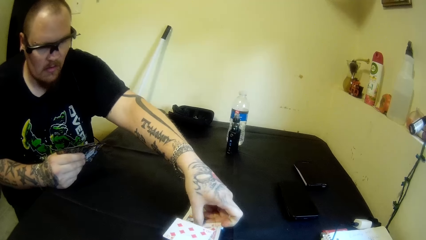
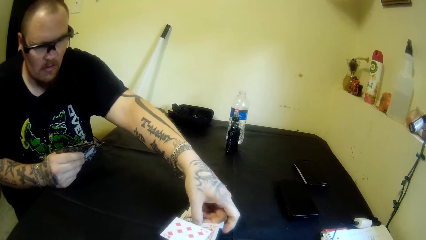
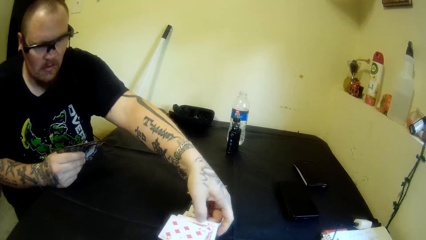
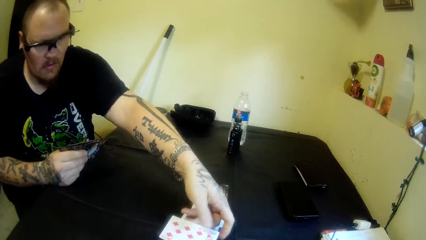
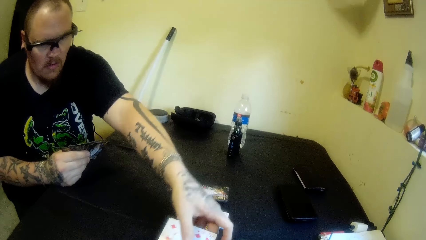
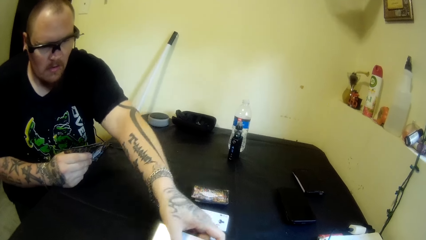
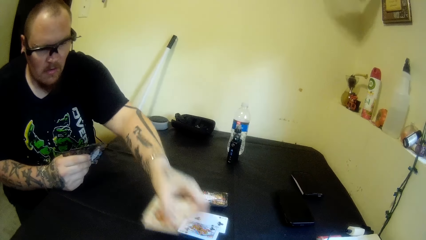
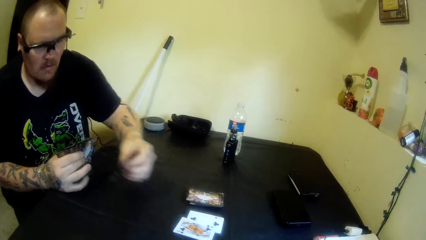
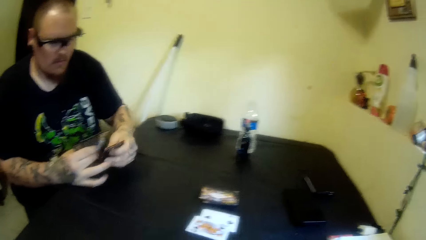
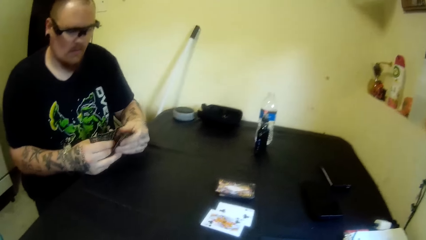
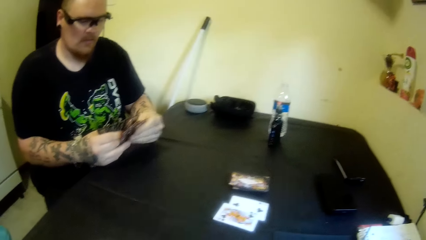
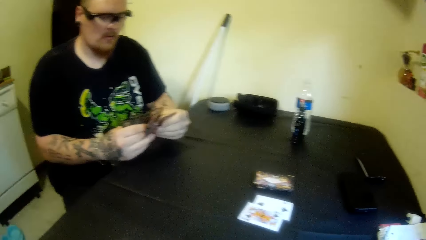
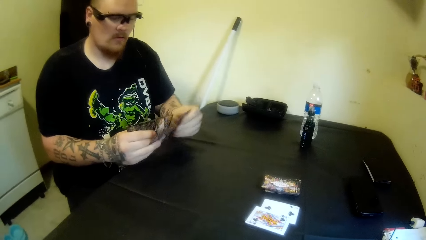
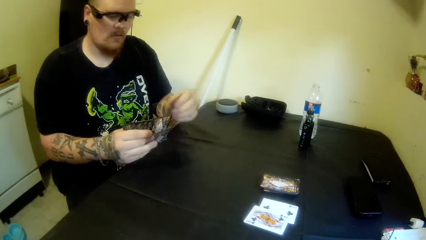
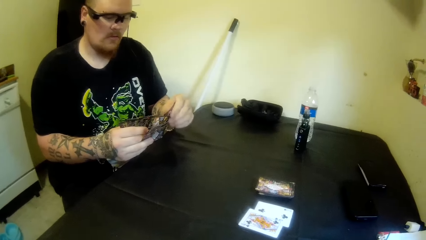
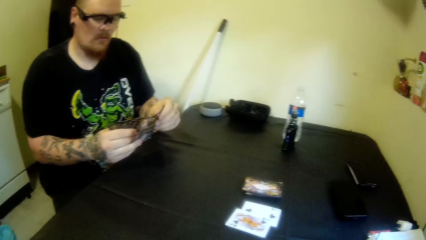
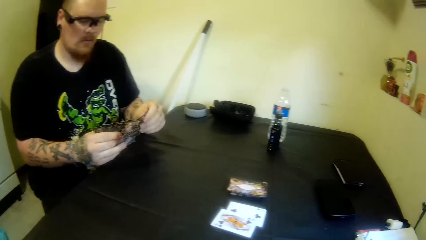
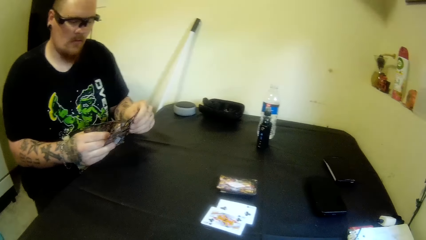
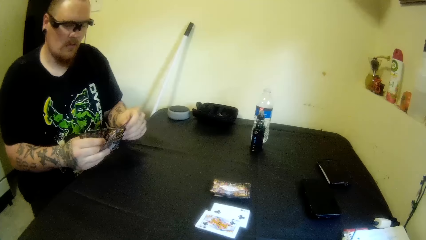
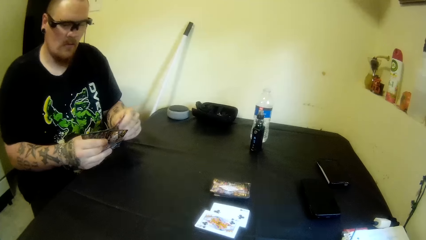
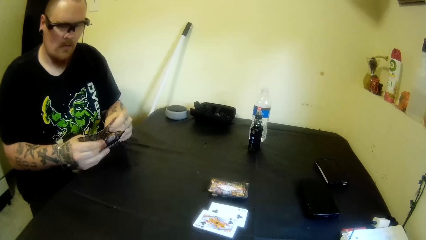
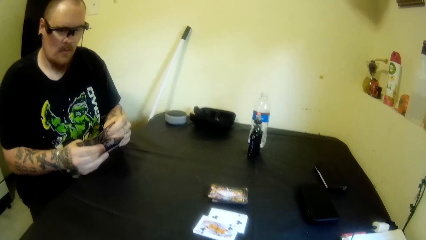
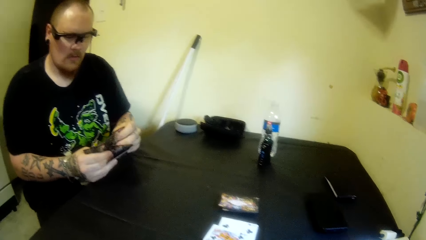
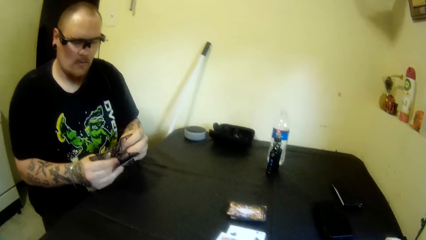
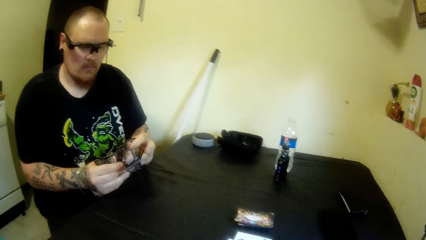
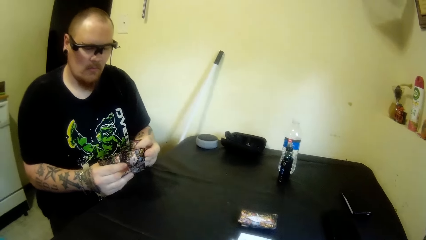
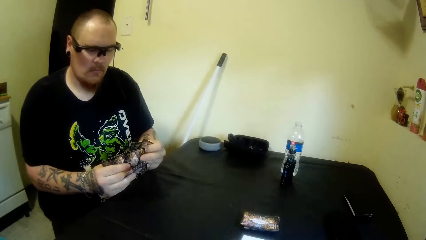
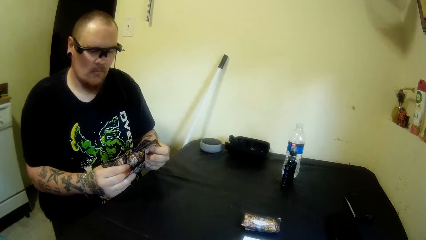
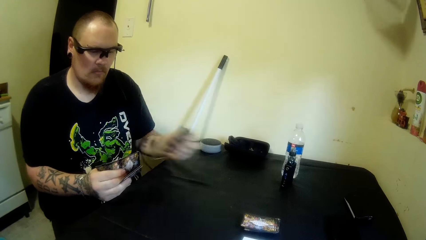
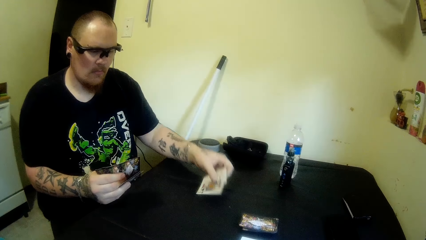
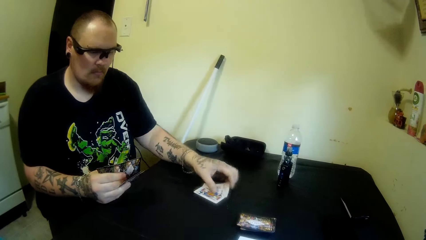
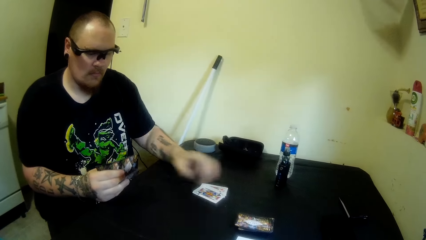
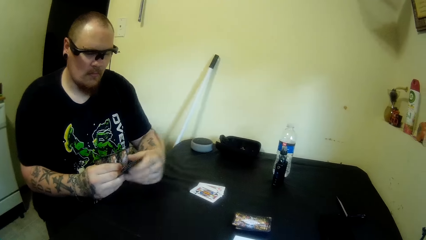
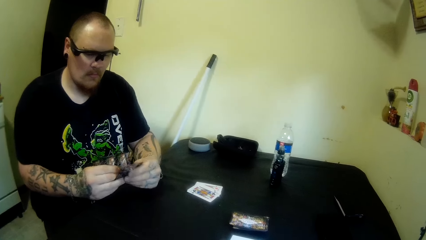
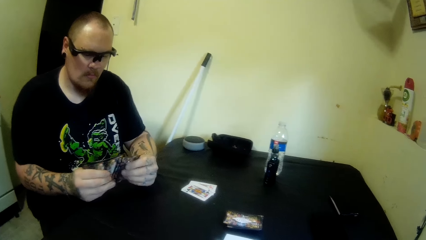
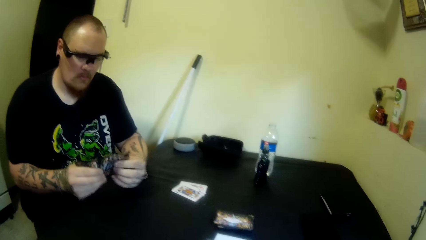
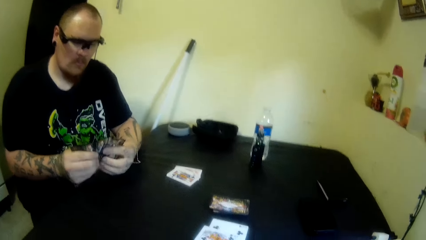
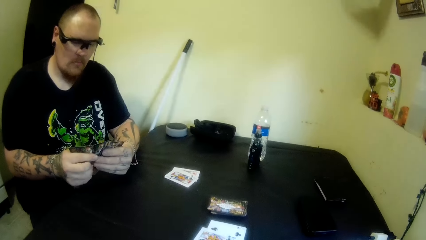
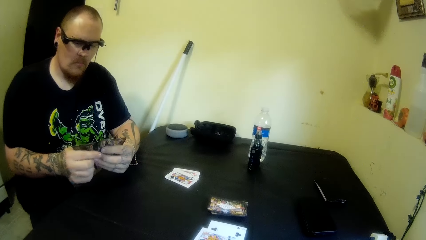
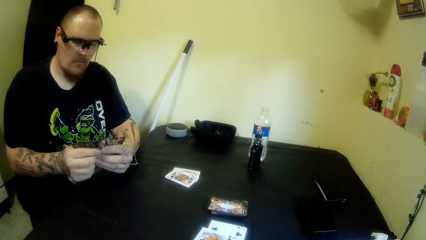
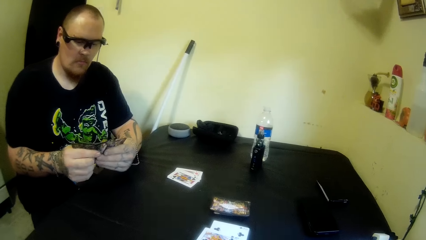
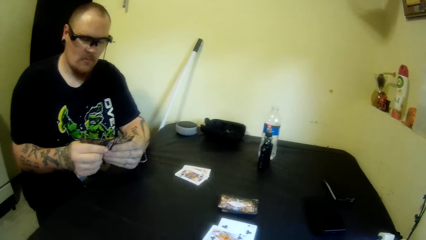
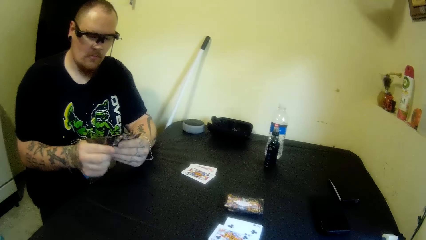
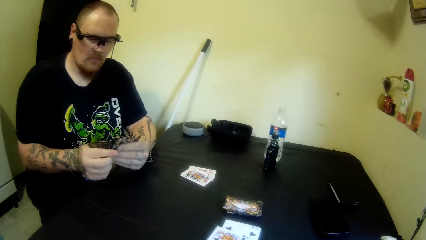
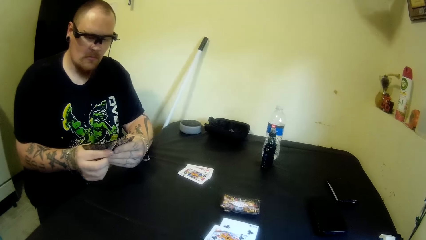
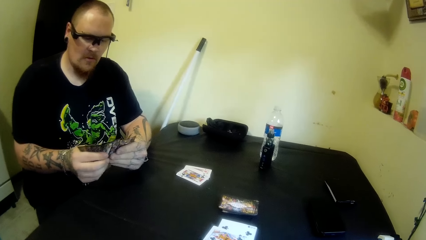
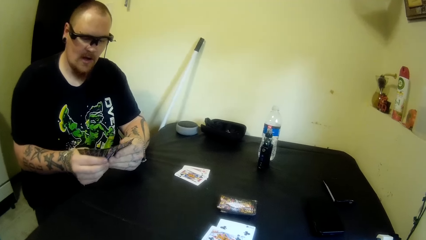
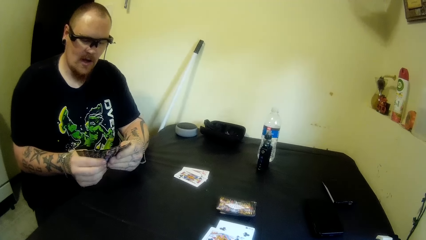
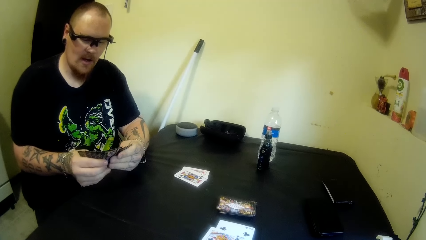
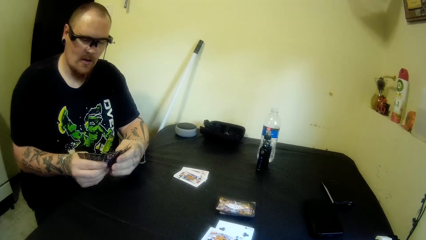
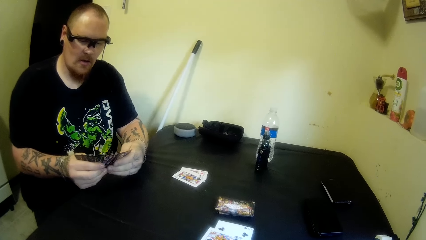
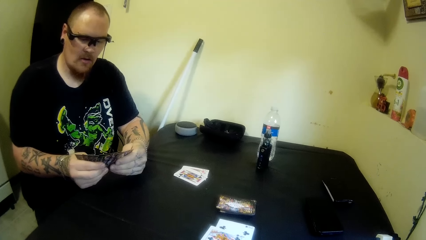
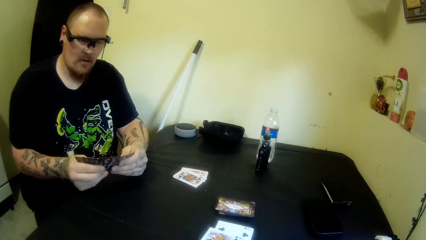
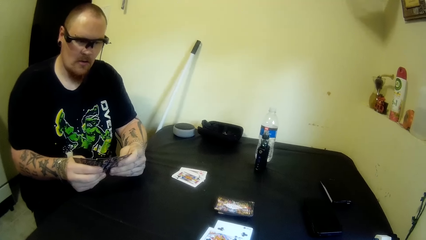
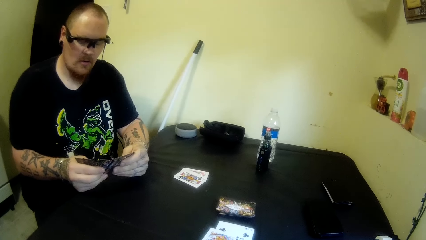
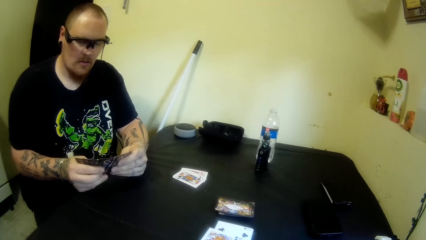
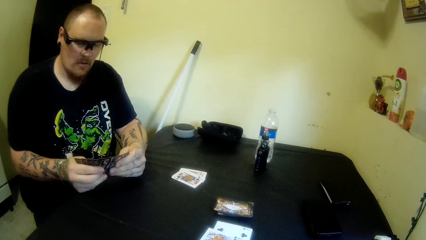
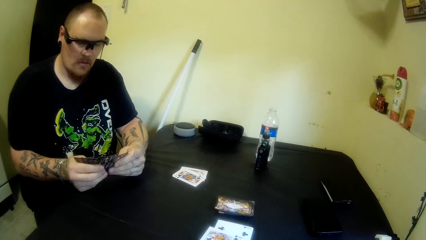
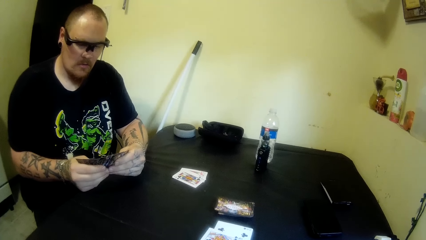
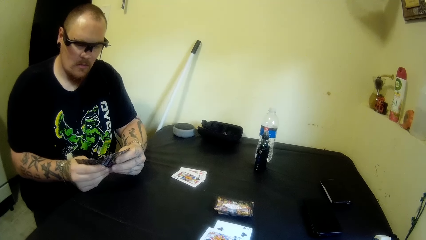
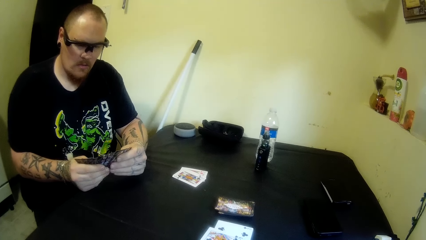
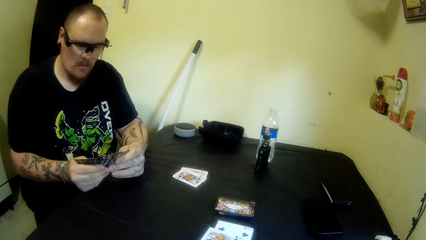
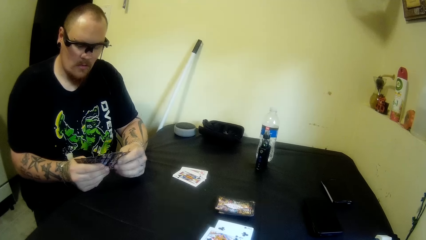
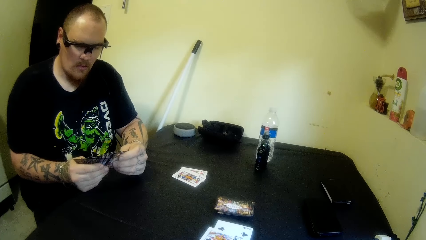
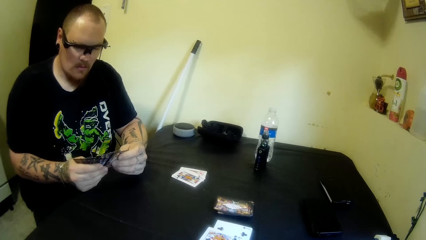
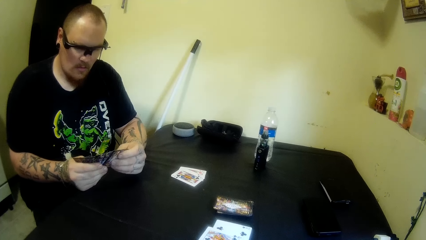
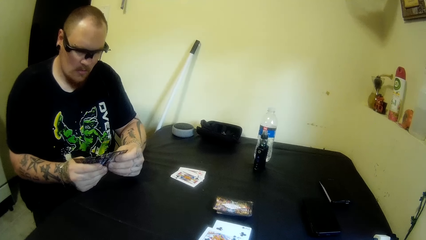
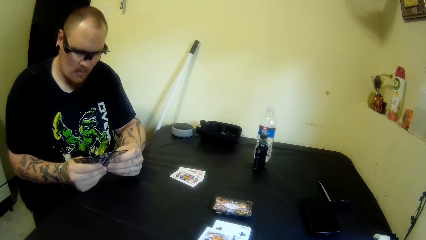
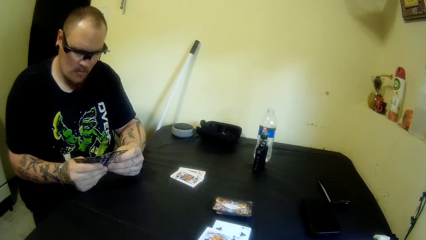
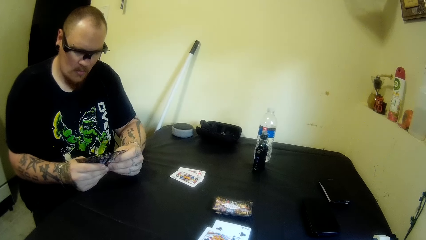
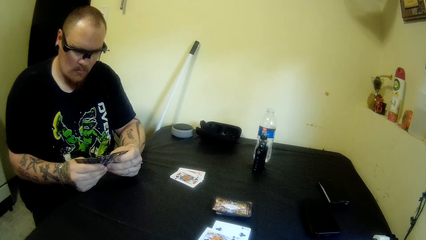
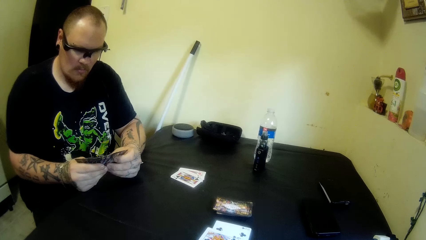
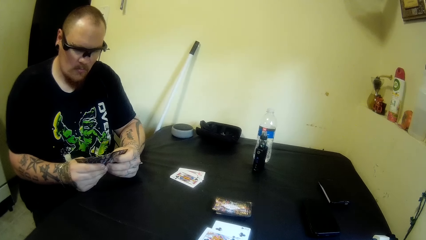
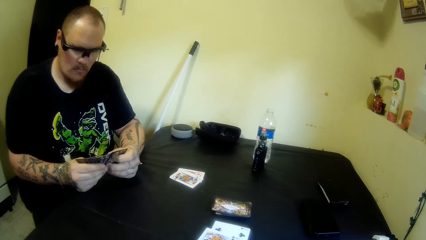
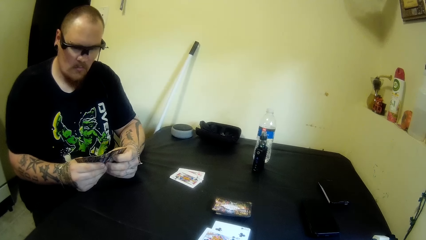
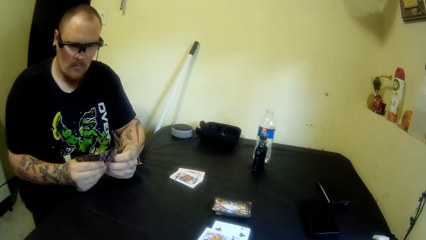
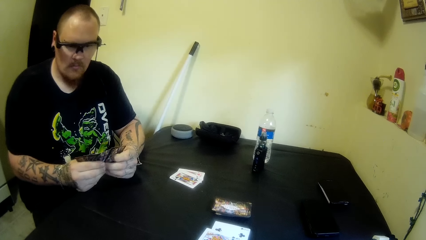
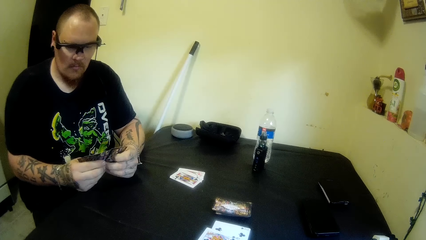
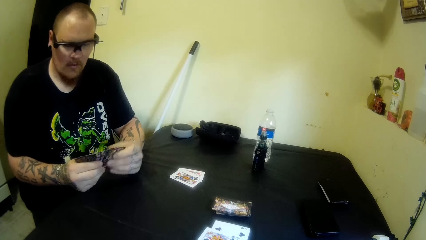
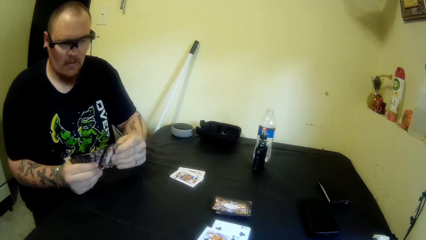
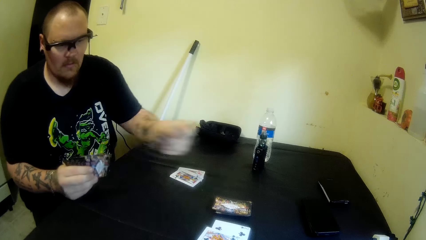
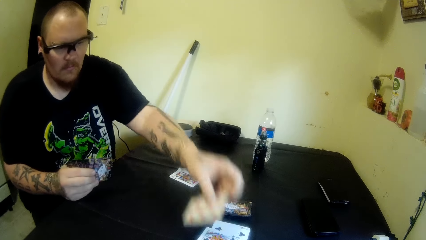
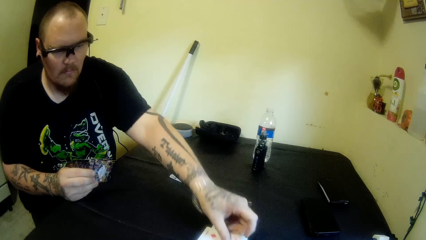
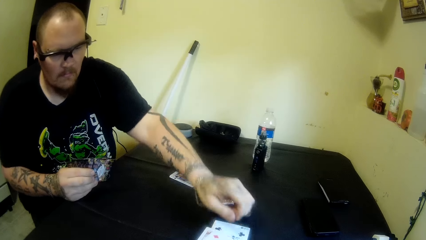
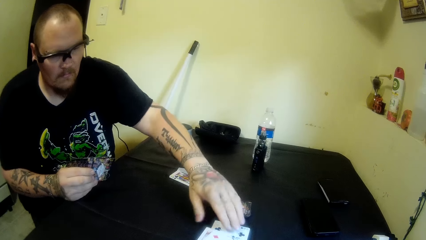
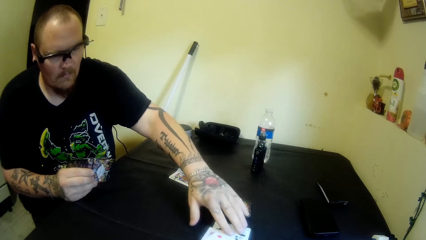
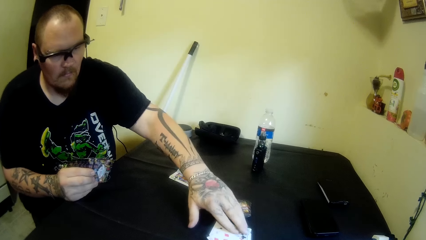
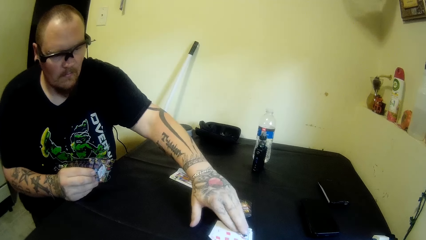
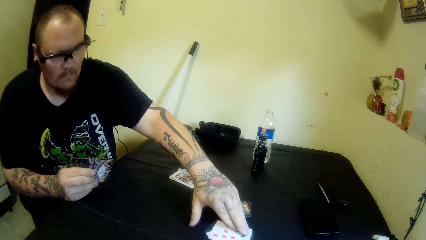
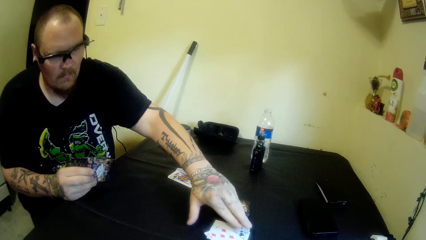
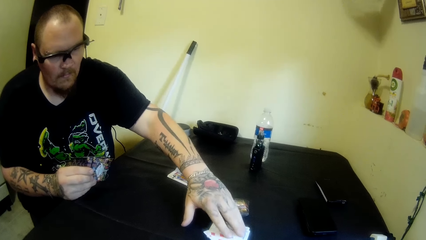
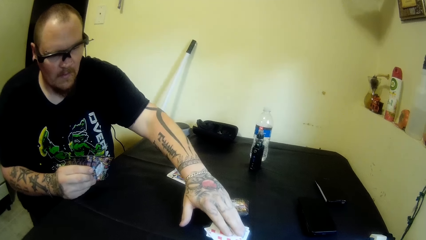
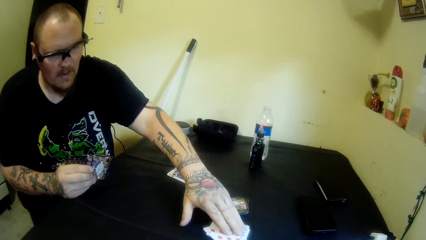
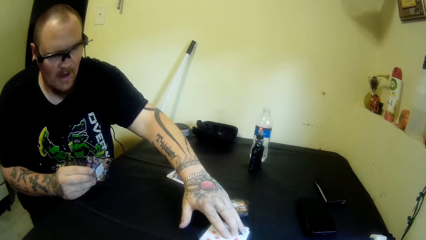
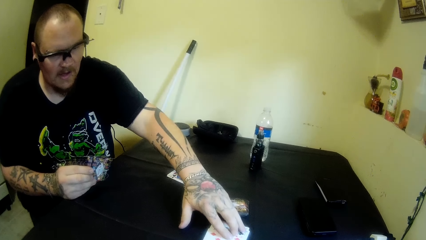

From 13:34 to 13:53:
A man holds the cards. The man drops some cards on the table with his left hand and holds the cards. The man drops a playing card on the table with his left hand. The man adjusts the cards on the table with his left hand.
